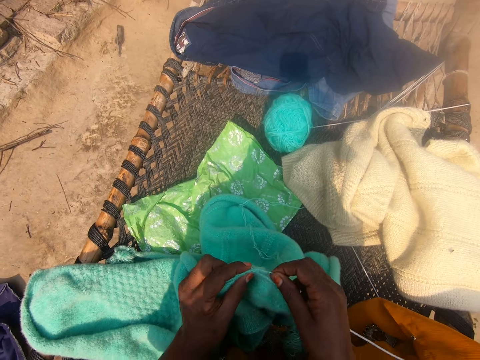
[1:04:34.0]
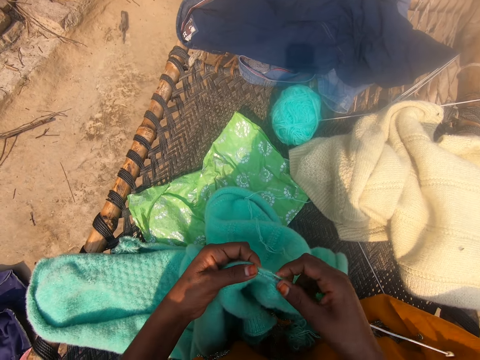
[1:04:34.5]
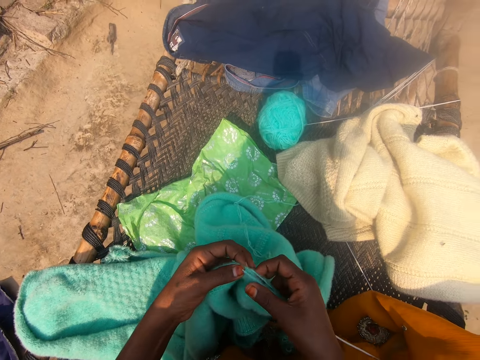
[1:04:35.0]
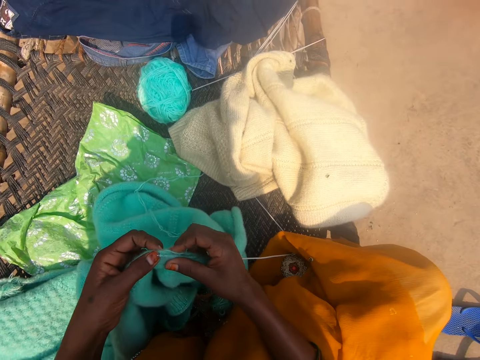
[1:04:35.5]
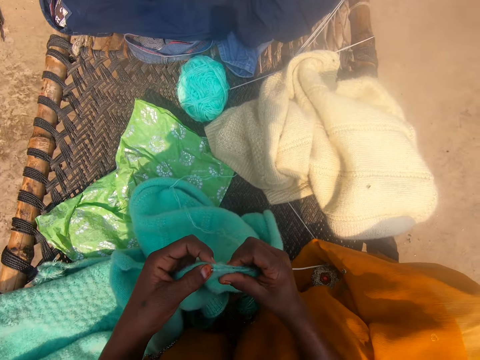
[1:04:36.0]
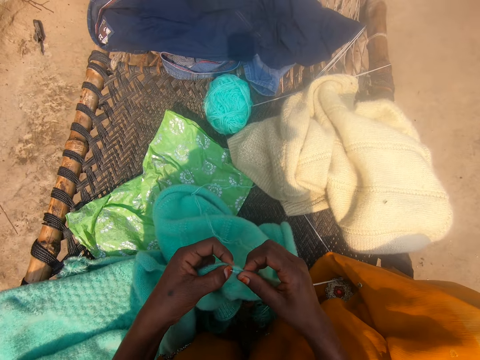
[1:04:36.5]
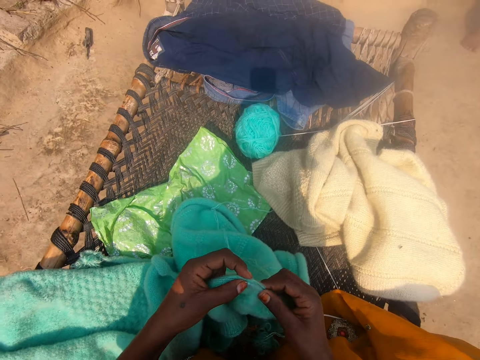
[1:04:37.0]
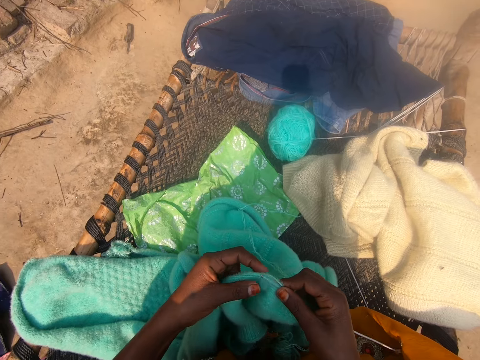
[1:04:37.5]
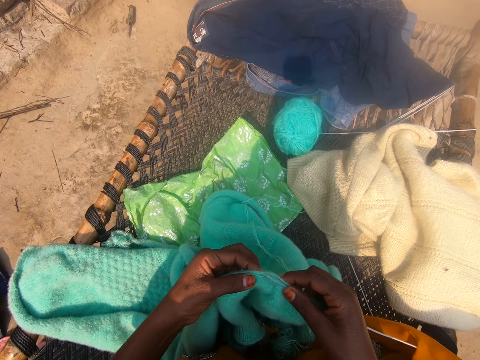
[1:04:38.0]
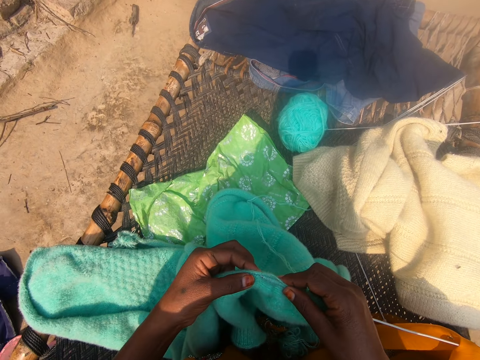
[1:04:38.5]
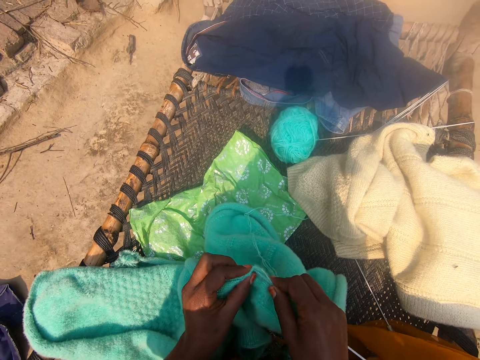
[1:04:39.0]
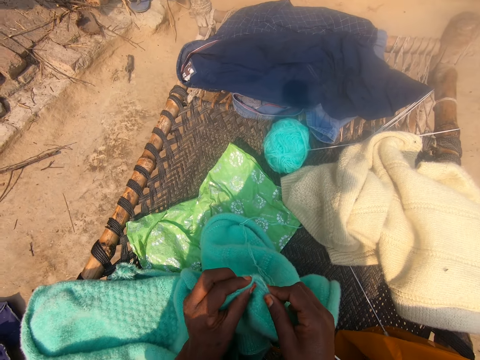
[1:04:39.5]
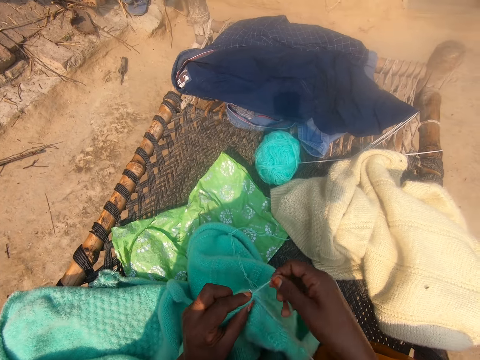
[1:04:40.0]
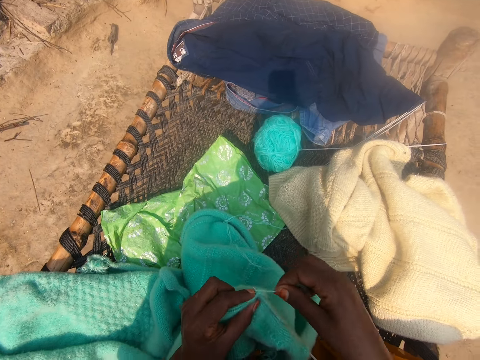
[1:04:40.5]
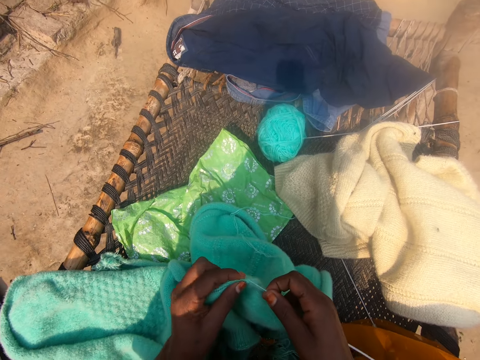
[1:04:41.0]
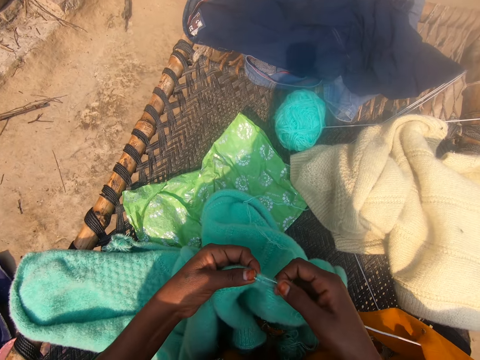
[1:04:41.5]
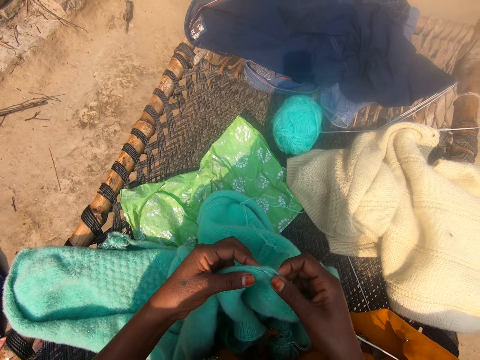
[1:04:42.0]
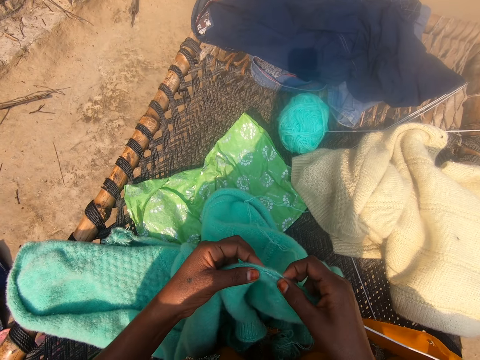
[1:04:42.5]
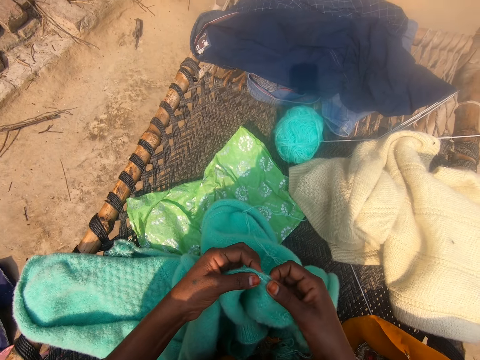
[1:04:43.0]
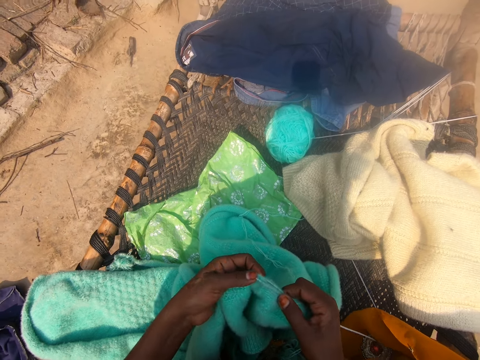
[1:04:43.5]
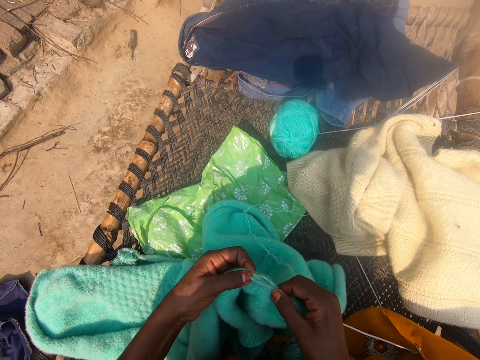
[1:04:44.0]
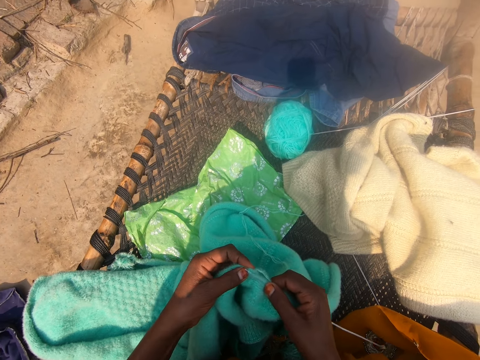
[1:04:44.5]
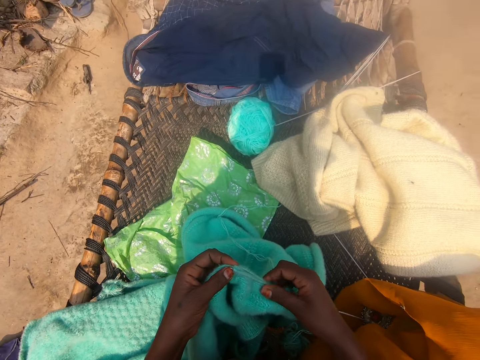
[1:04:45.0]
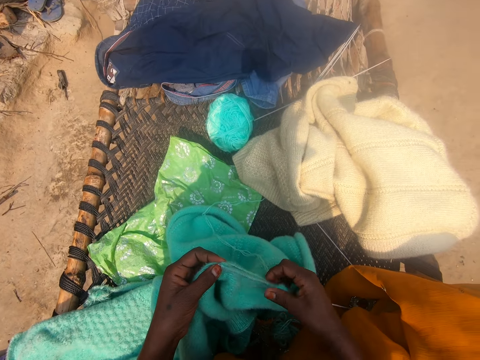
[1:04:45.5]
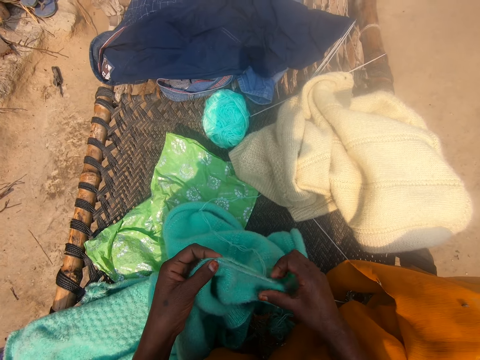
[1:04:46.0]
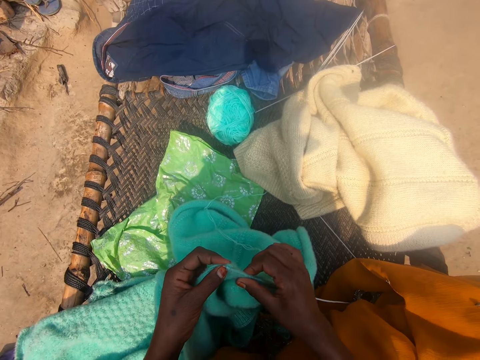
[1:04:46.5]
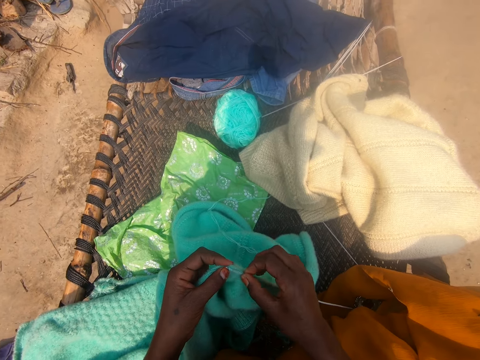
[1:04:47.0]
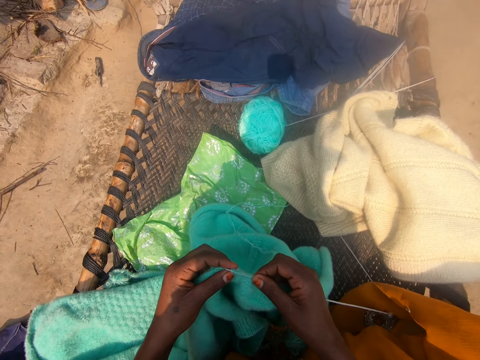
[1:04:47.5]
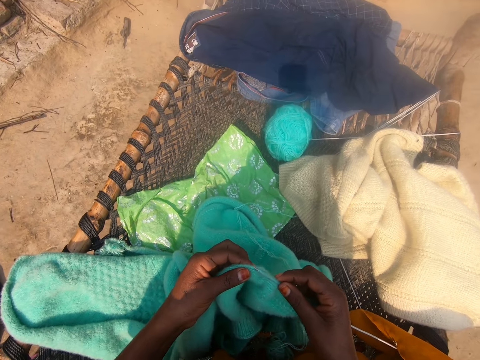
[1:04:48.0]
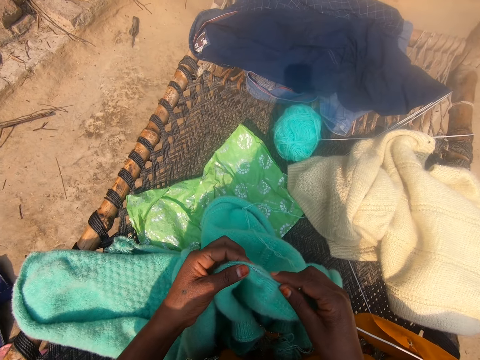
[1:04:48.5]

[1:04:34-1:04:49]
The camera wearer pulls the knitted wool towards her right hand. She knits the wool with the knitting needle. She aligns the knitted wool with her right hand.

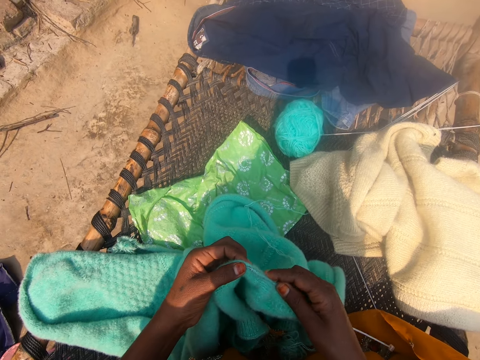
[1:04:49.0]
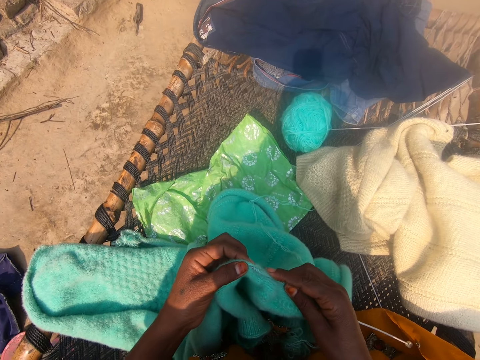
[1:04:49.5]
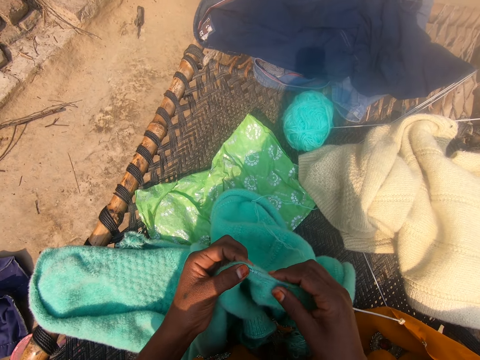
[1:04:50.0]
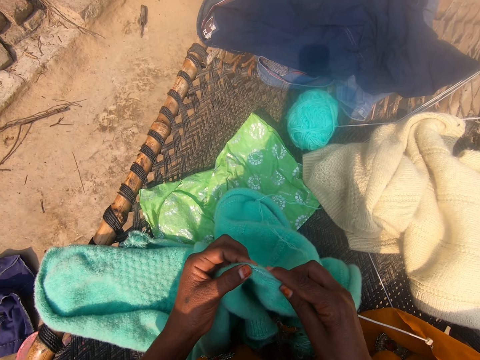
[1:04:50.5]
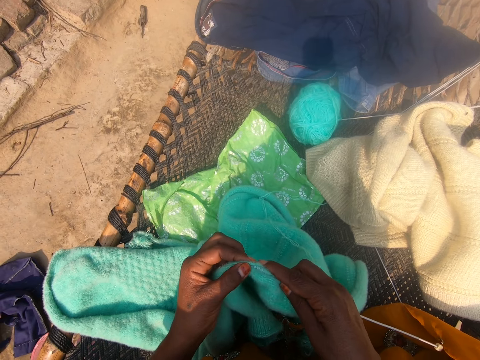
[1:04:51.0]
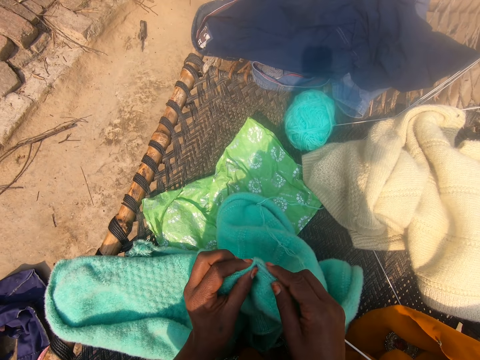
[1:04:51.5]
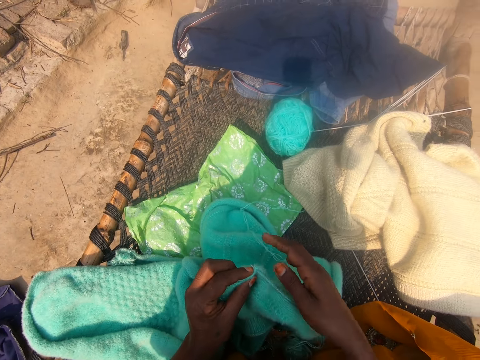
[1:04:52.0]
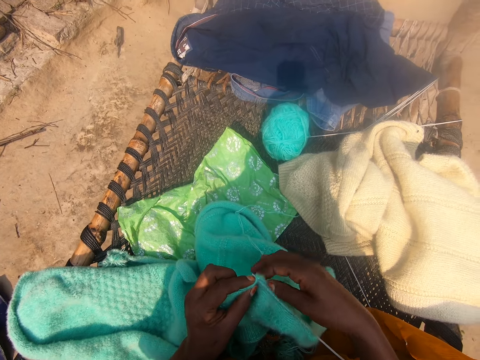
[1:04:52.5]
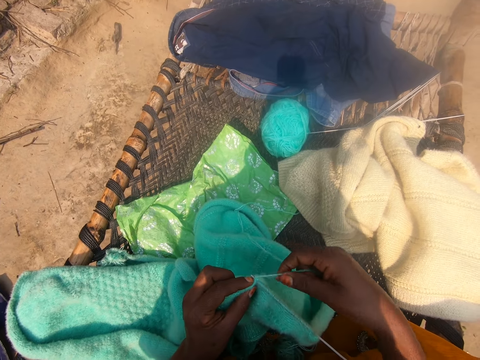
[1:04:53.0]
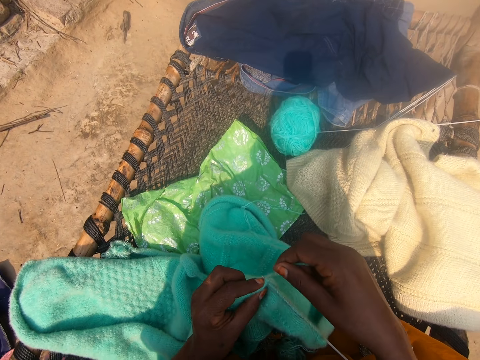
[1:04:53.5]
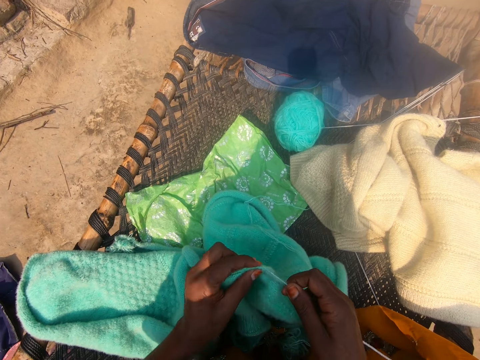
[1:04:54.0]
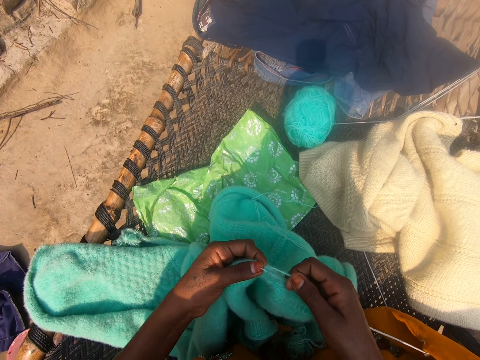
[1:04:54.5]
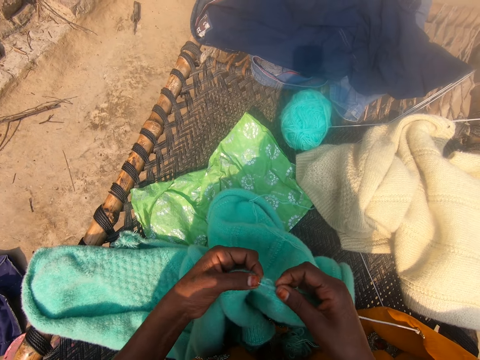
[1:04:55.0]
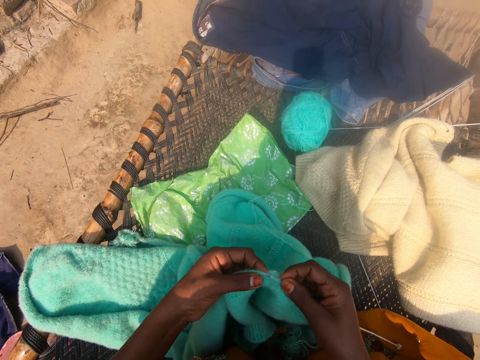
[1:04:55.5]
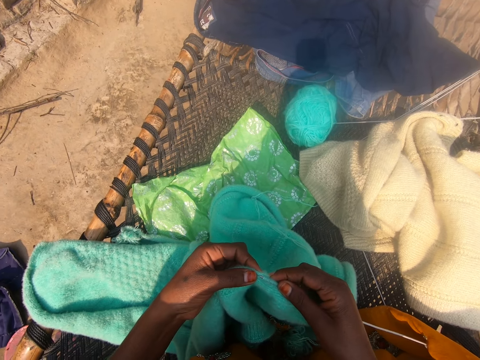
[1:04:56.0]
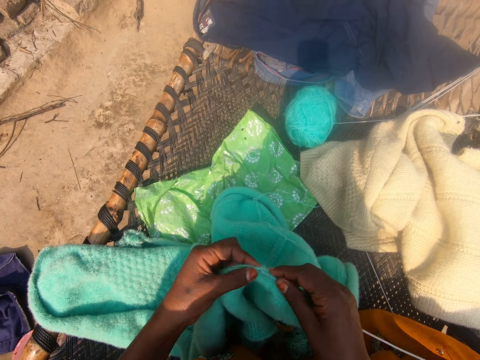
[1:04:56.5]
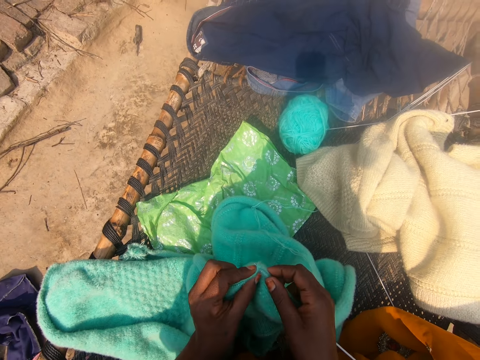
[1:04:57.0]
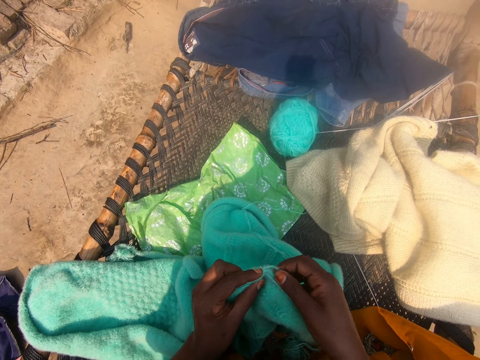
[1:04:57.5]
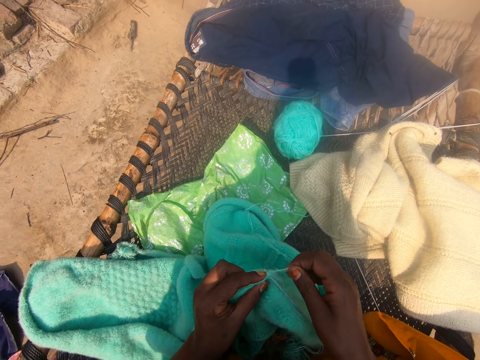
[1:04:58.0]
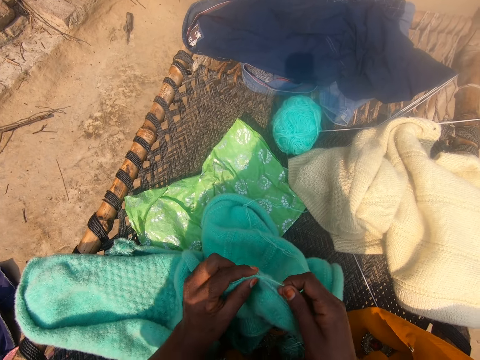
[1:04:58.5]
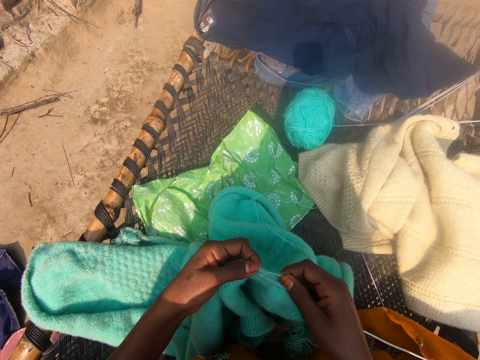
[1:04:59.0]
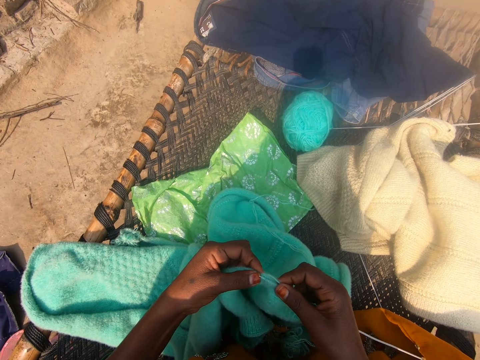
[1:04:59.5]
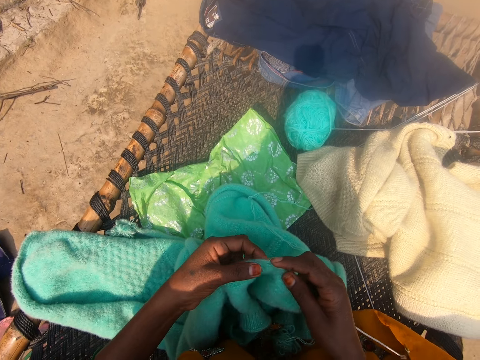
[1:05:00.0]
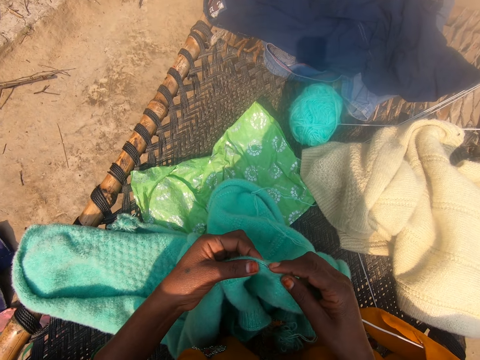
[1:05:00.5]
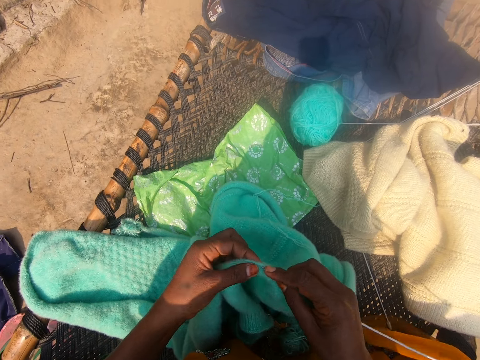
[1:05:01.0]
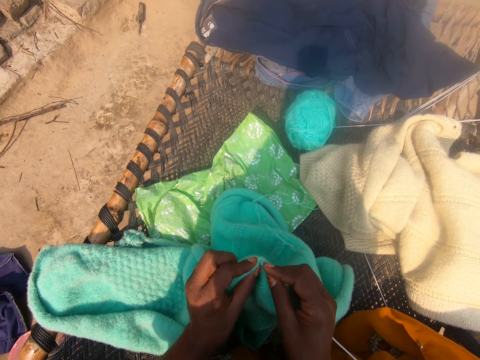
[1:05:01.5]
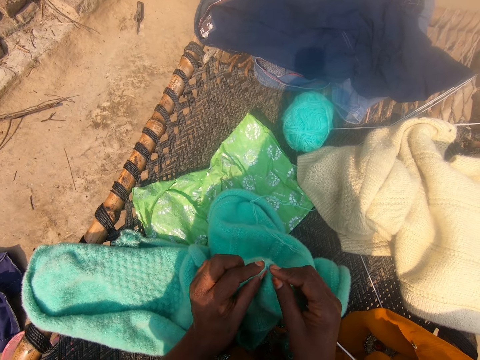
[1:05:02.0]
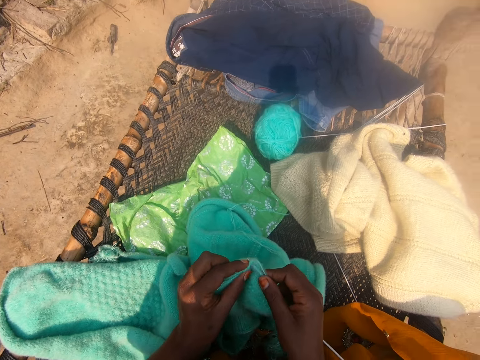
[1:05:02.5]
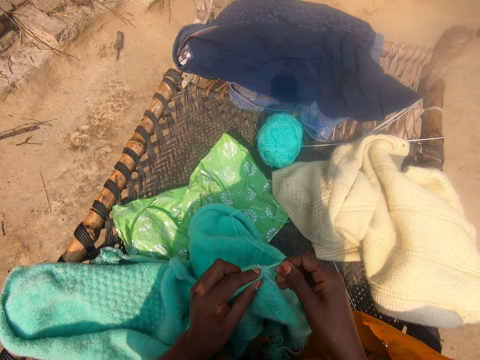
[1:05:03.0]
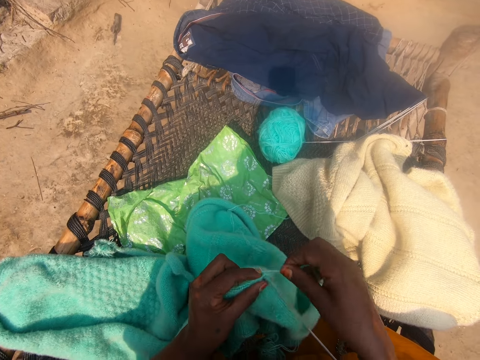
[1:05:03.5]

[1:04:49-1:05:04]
The camera wearer knits the wool with the knitting needle.
